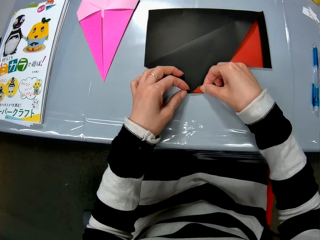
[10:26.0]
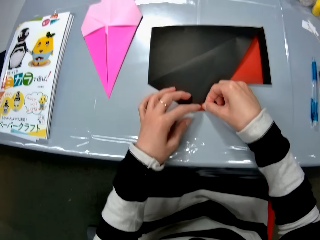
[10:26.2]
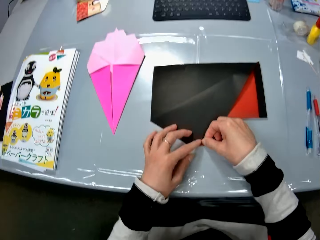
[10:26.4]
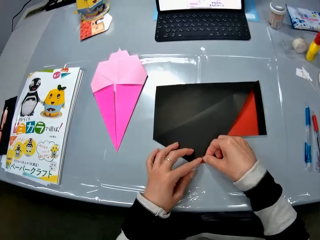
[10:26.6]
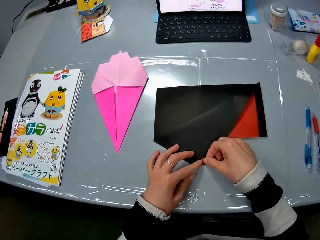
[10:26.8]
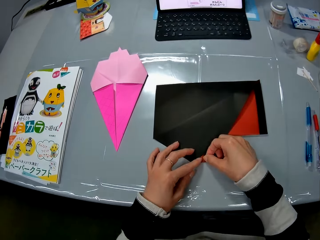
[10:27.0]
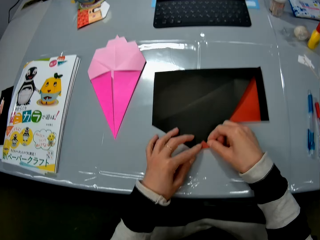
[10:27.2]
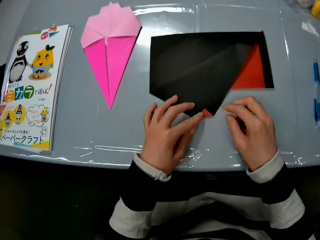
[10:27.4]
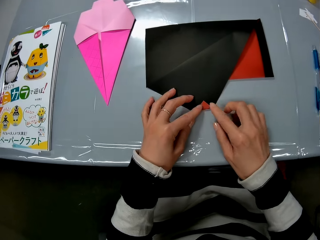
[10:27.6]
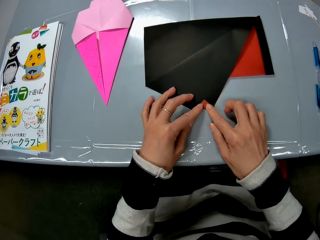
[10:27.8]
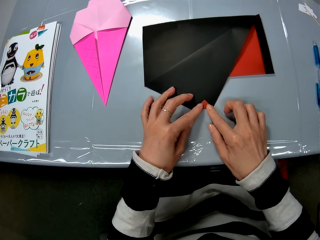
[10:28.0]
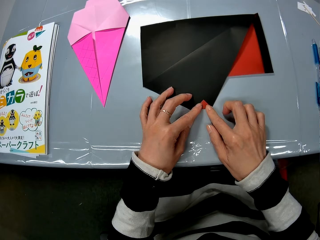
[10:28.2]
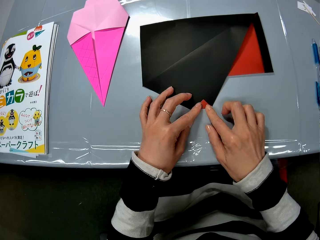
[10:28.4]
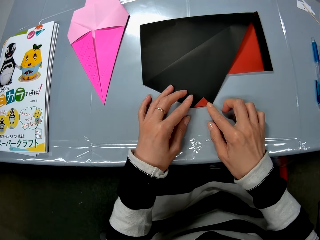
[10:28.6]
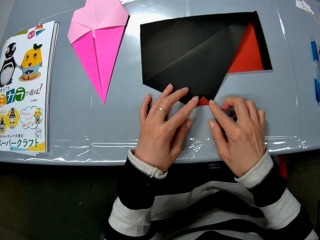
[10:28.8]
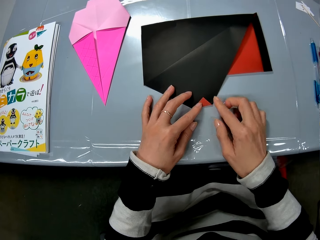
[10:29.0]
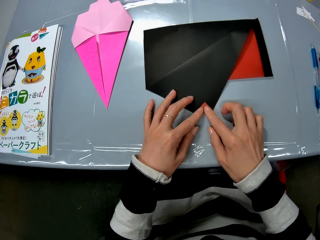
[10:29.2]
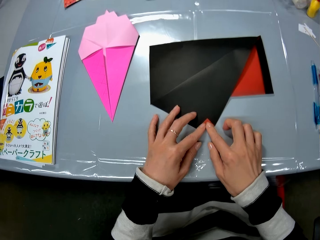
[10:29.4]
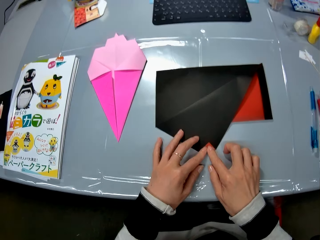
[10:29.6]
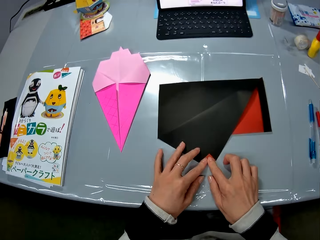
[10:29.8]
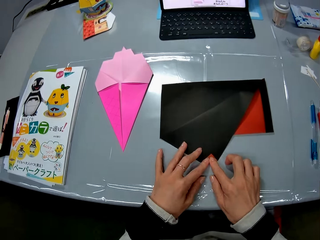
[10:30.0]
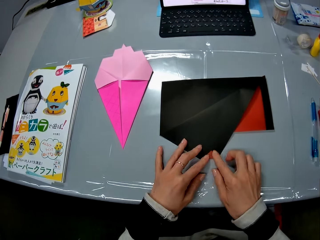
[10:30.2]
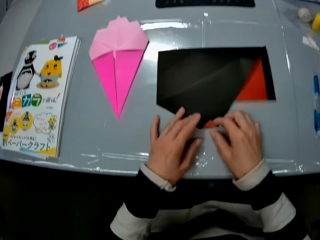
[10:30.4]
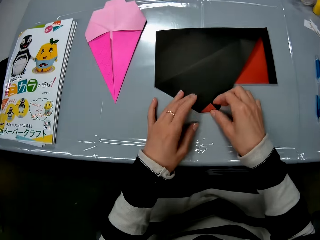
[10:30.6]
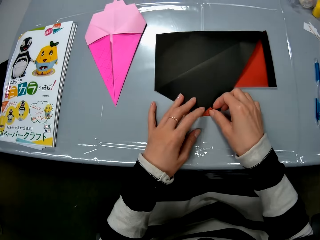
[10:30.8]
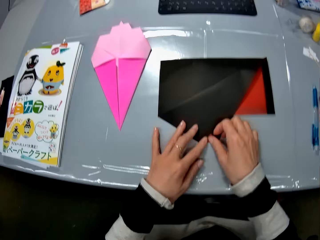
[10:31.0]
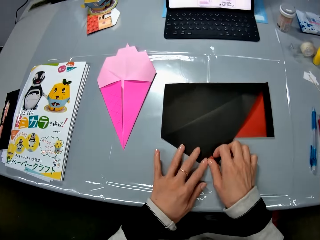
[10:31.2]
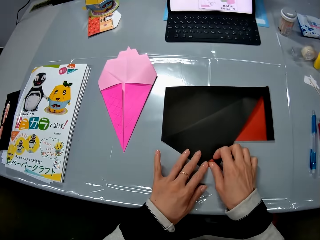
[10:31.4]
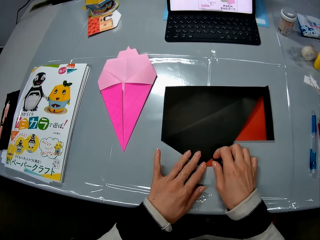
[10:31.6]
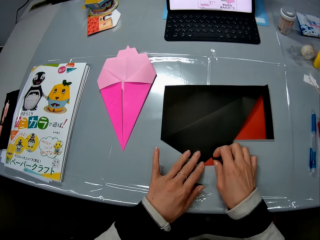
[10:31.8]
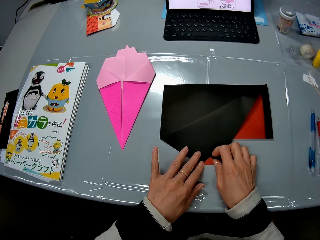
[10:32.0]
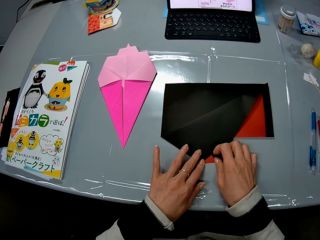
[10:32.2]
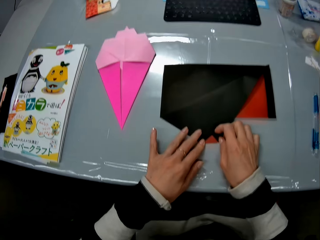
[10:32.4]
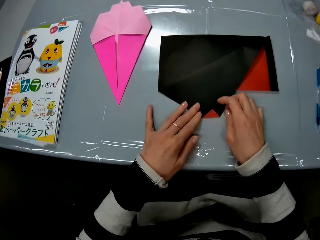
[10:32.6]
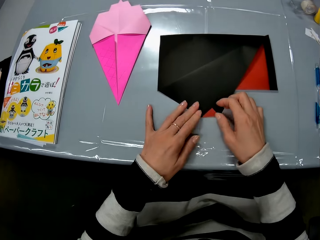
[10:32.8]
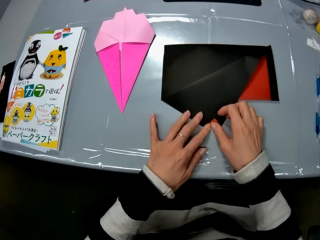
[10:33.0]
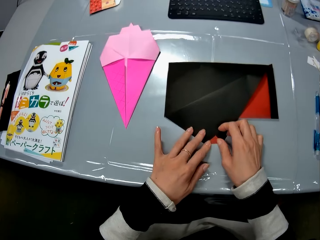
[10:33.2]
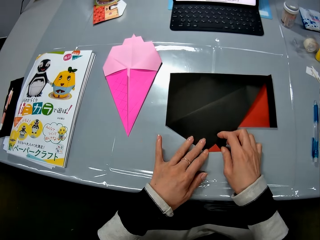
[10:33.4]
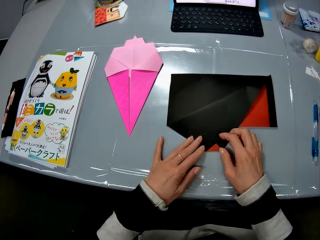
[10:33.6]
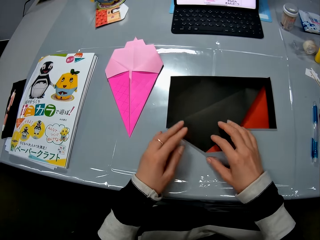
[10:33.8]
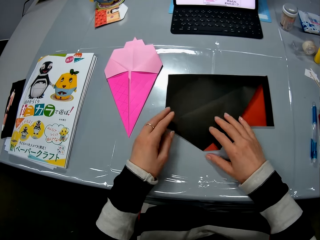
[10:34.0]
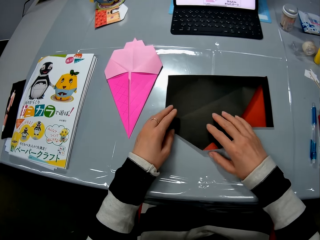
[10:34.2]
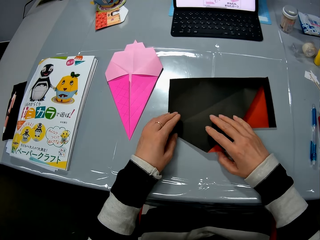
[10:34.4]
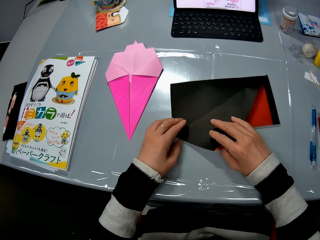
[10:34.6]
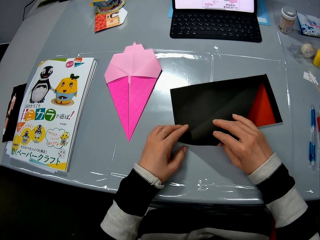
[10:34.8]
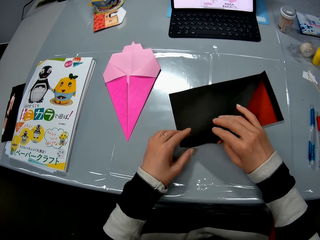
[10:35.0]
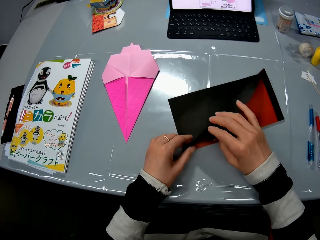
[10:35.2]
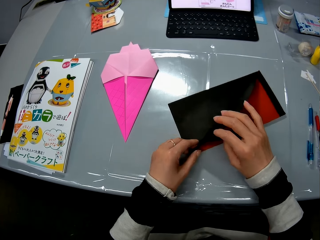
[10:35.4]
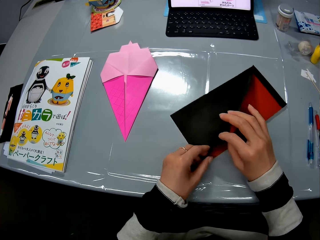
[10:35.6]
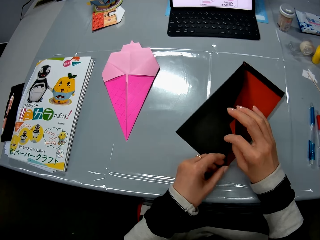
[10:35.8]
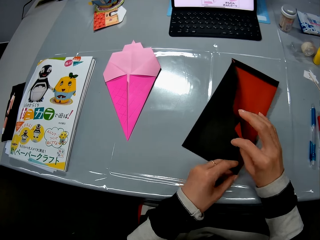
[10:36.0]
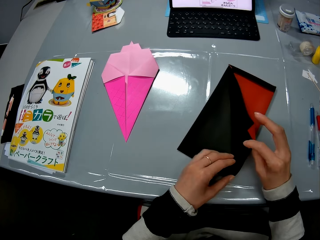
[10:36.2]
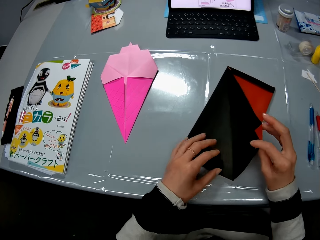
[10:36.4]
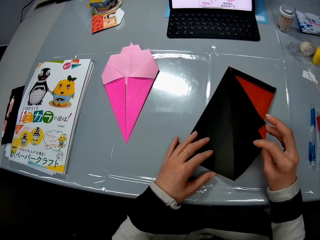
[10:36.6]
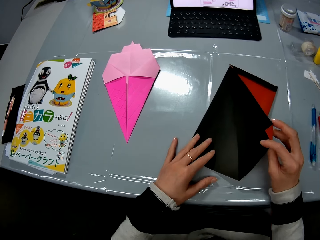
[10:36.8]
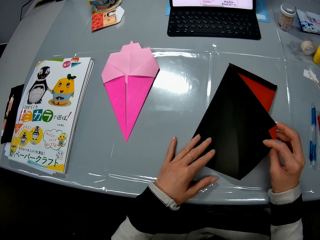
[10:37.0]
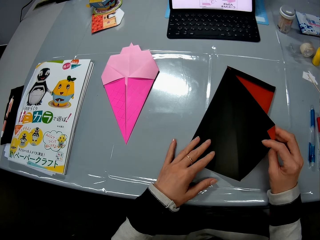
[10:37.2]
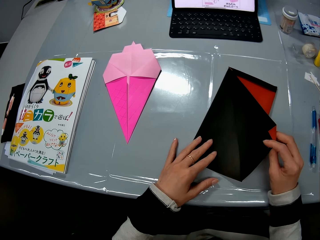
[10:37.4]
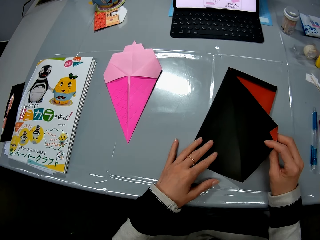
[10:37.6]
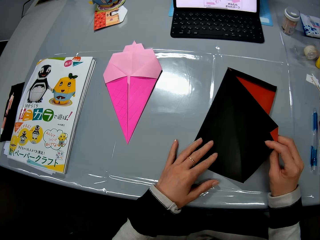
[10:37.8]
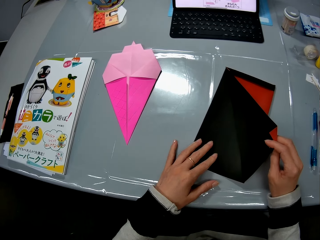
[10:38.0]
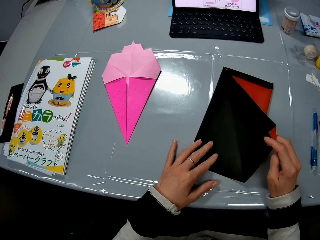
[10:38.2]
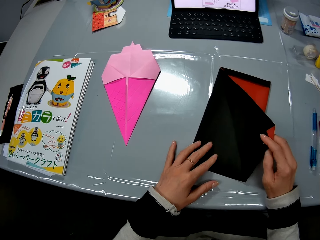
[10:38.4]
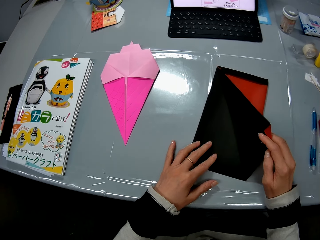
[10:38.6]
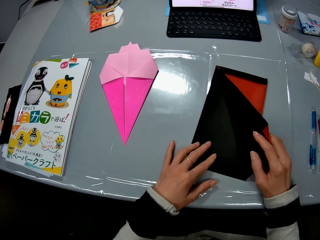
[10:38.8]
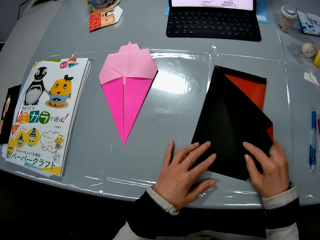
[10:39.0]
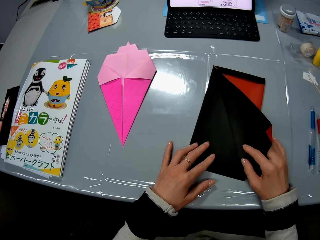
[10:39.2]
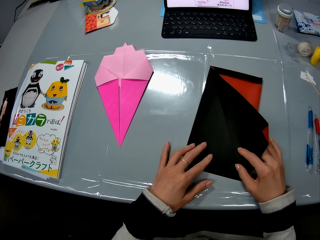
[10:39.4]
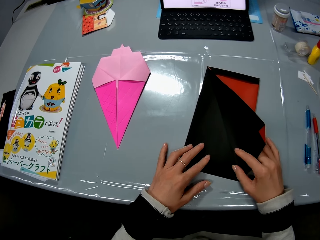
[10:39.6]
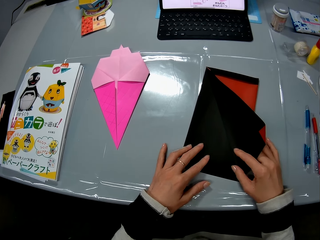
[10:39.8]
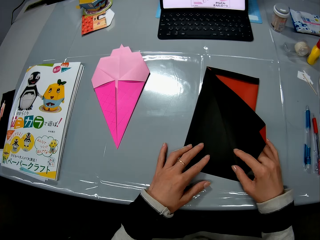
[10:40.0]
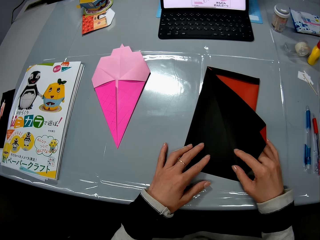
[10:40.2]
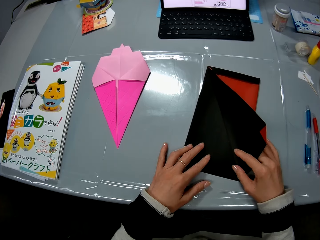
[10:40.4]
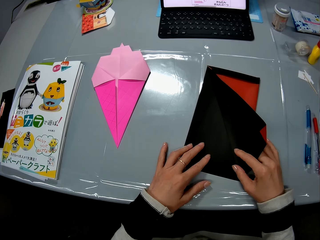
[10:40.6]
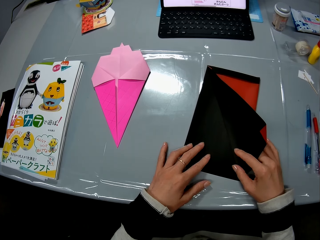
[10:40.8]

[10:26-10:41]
The camera wearer turns the crafting paper. They look at the crafting paper.

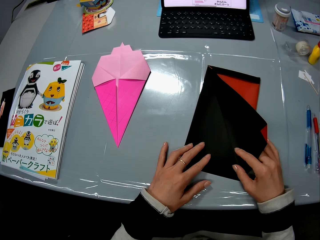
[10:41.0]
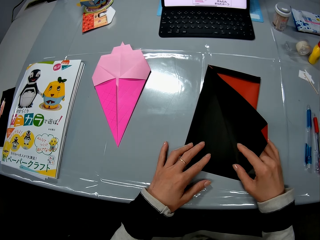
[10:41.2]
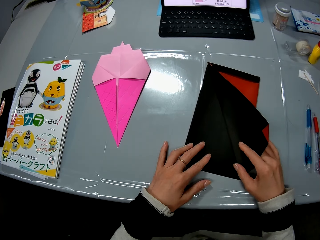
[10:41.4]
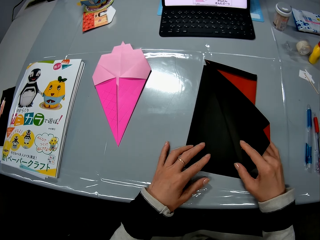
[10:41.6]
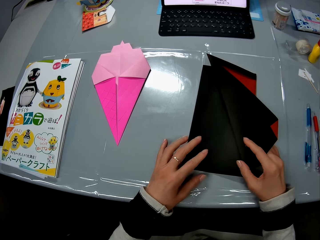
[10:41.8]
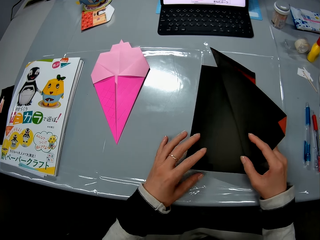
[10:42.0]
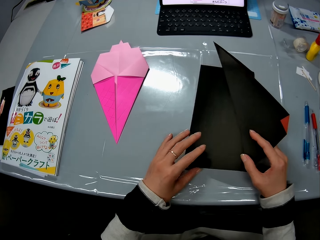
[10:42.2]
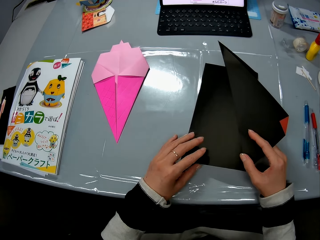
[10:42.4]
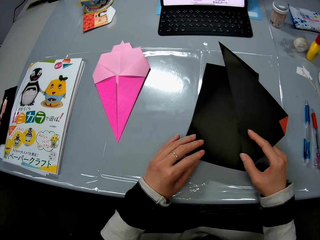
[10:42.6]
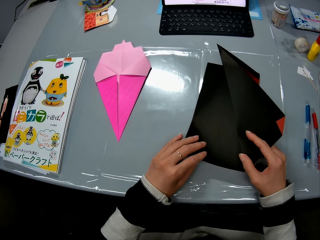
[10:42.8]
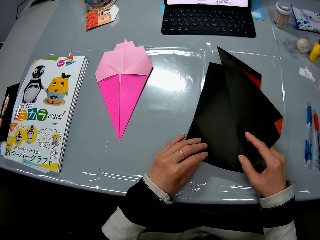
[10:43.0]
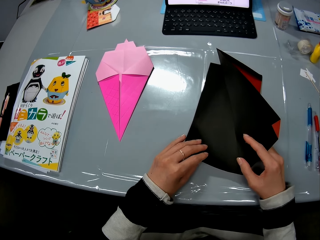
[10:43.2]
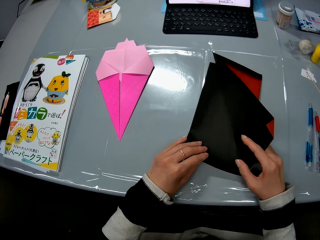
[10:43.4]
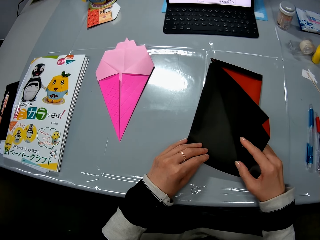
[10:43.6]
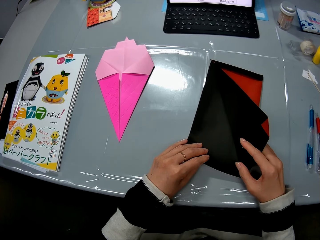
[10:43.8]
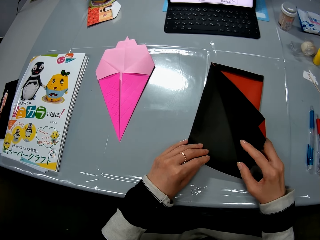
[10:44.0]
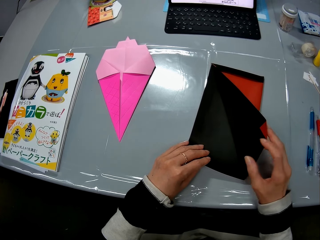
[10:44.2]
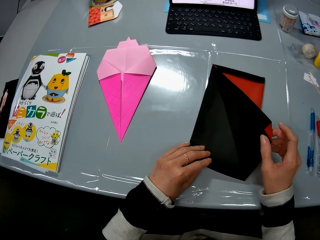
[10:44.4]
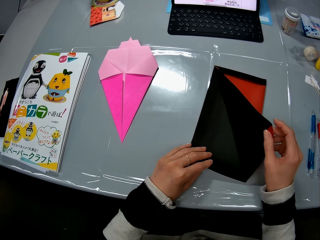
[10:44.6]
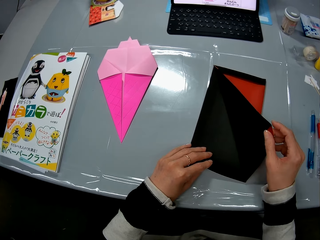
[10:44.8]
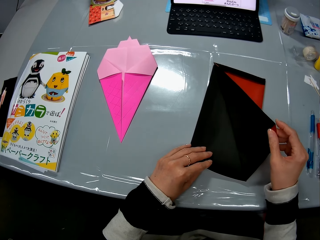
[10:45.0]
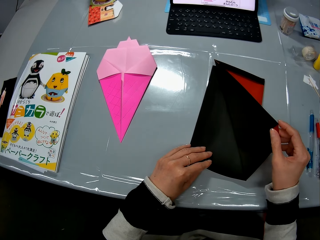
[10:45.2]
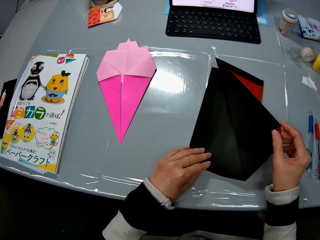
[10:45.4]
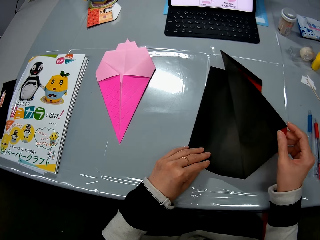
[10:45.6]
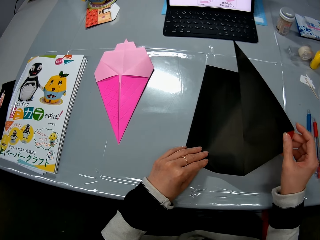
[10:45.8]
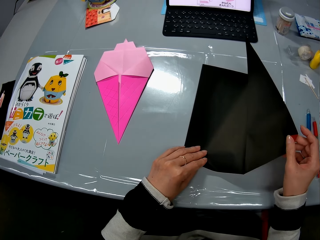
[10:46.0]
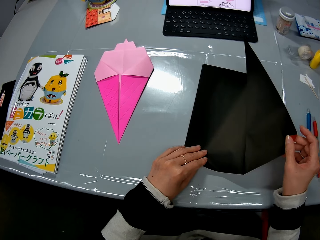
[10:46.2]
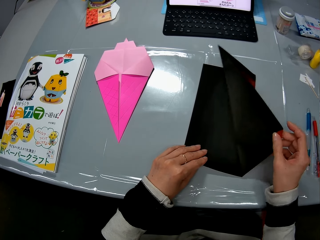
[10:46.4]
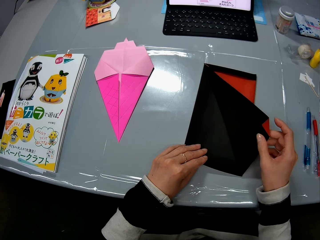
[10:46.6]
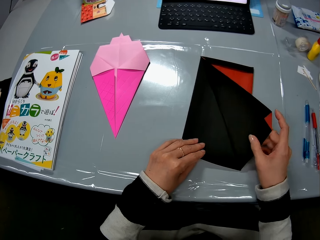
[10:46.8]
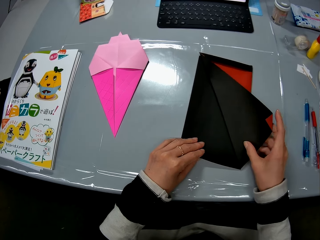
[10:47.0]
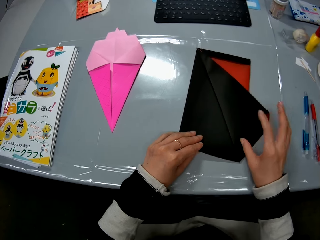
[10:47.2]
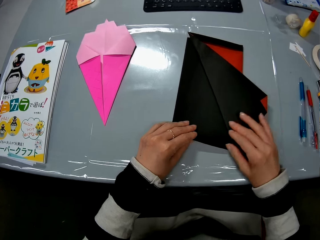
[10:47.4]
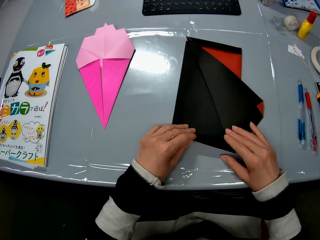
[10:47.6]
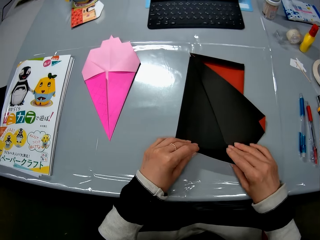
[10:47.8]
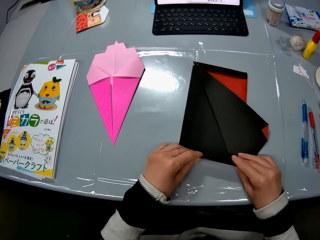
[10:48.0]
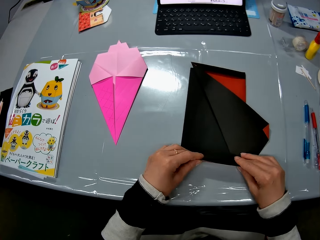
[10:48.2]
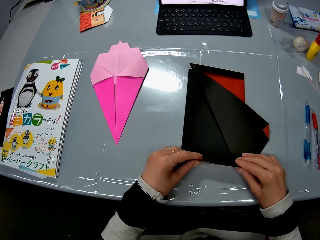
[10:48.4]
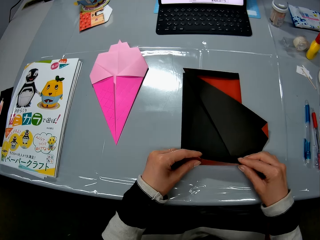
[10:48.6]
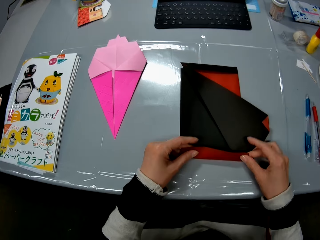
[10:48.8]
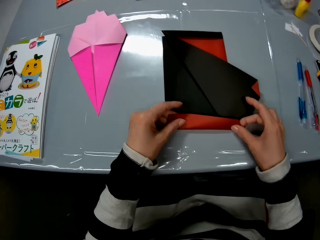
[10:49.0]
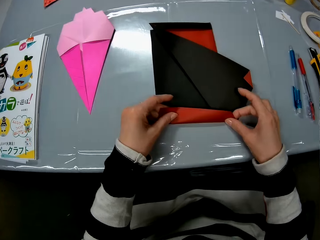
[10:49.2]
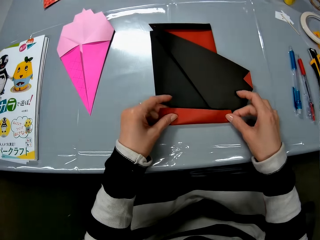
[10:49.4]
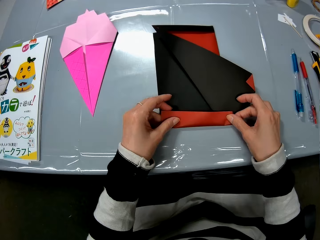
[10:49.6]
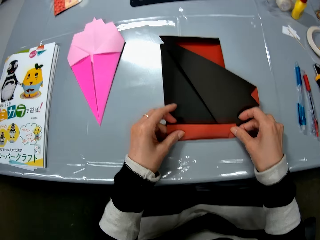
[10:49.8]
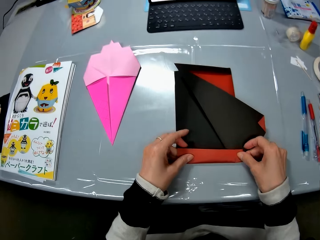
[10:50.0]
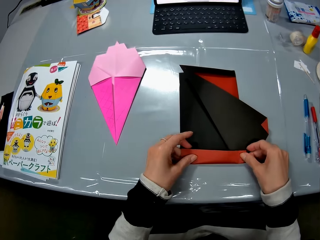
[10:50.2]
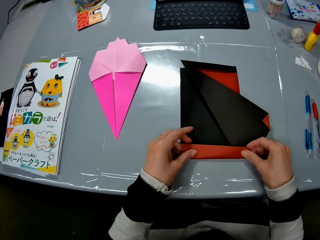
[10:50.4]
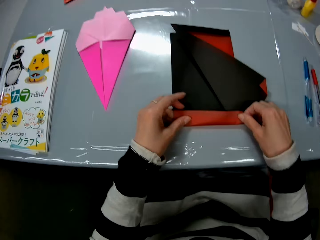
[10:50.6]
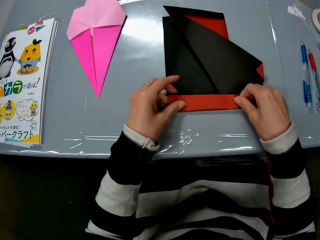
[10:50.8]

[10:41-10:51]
The camera wearer crafts the crafting paper.
